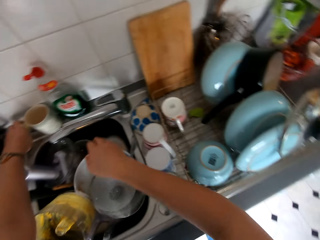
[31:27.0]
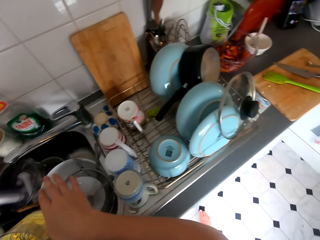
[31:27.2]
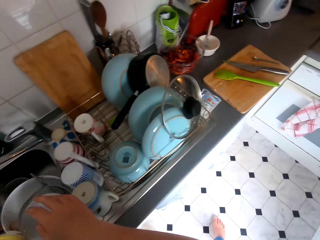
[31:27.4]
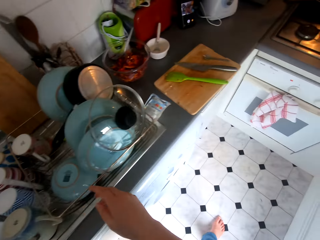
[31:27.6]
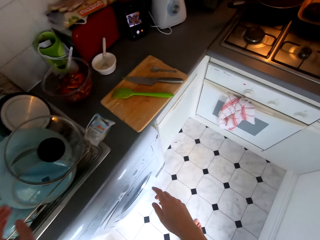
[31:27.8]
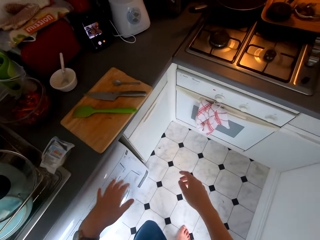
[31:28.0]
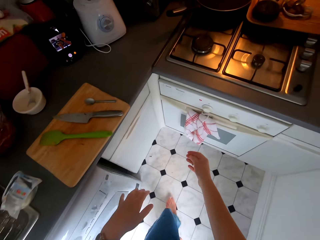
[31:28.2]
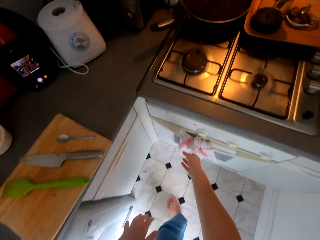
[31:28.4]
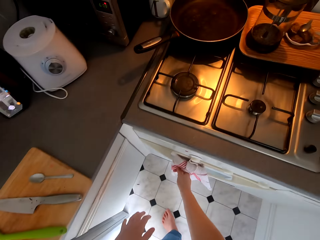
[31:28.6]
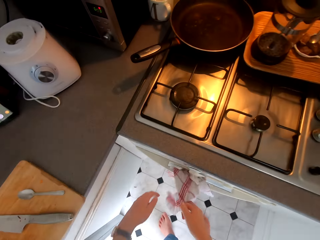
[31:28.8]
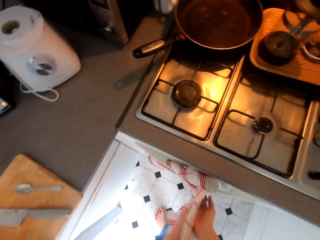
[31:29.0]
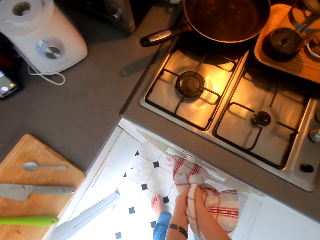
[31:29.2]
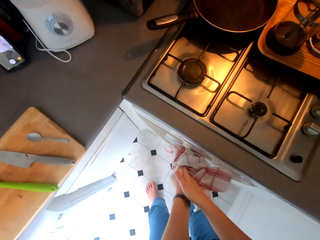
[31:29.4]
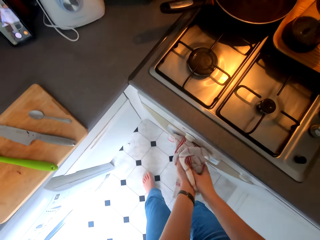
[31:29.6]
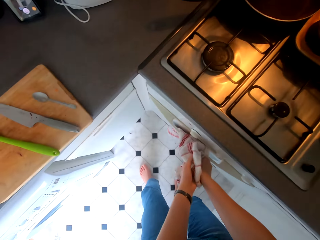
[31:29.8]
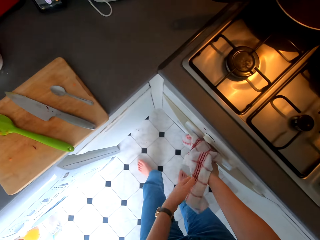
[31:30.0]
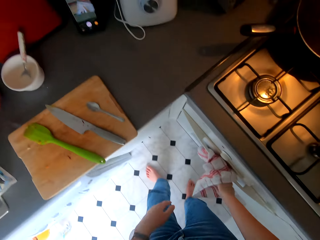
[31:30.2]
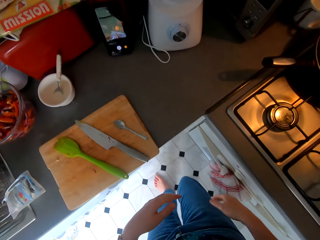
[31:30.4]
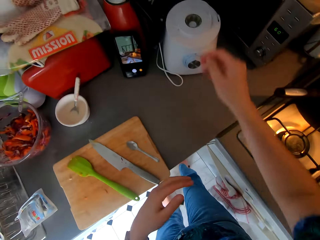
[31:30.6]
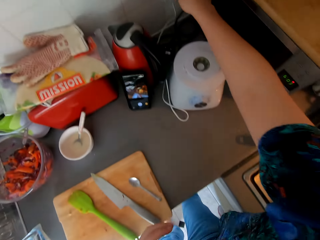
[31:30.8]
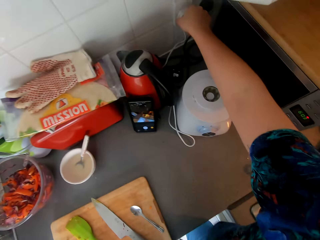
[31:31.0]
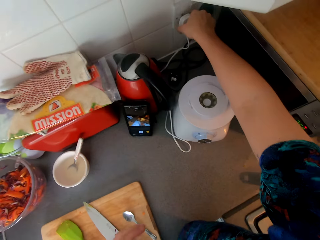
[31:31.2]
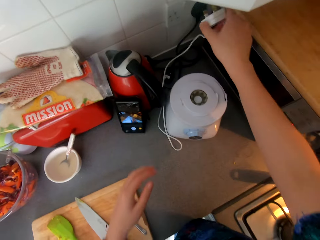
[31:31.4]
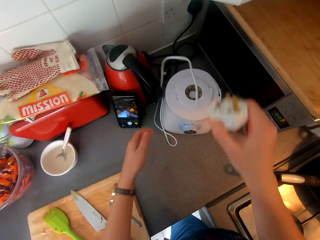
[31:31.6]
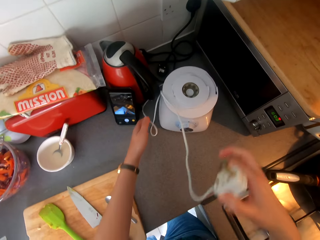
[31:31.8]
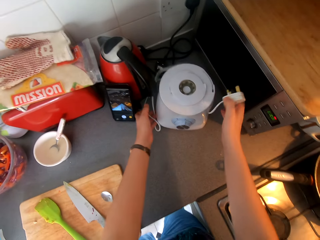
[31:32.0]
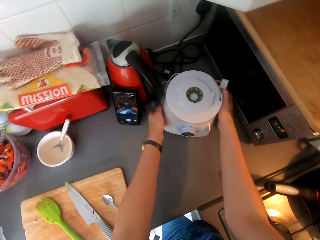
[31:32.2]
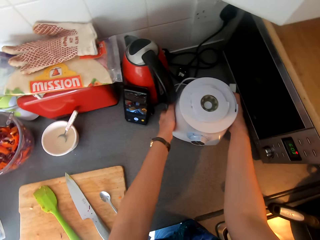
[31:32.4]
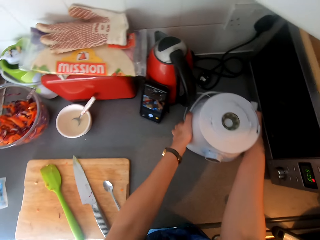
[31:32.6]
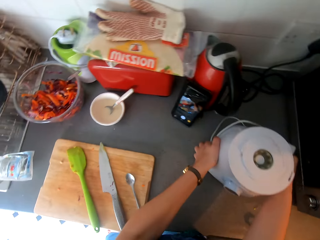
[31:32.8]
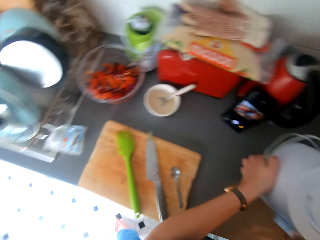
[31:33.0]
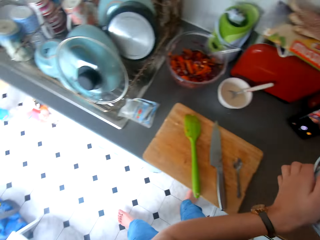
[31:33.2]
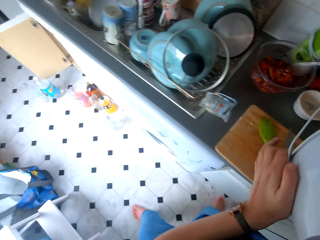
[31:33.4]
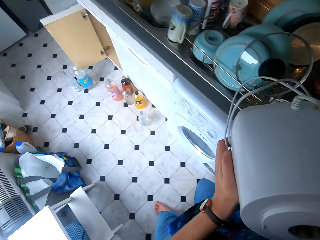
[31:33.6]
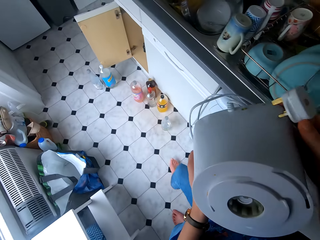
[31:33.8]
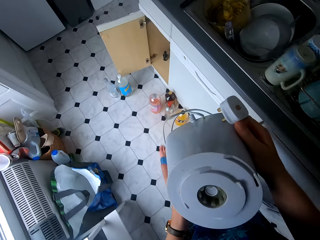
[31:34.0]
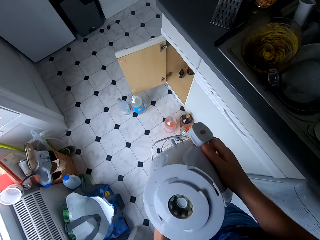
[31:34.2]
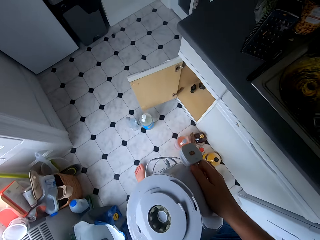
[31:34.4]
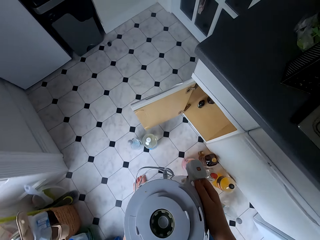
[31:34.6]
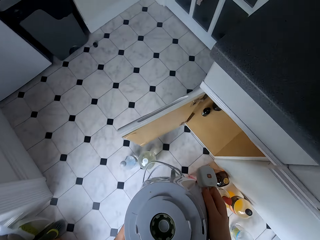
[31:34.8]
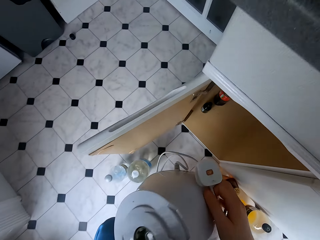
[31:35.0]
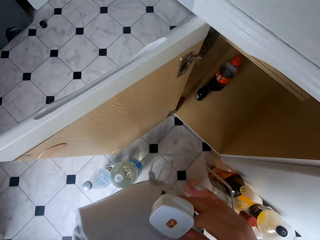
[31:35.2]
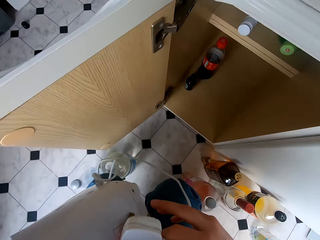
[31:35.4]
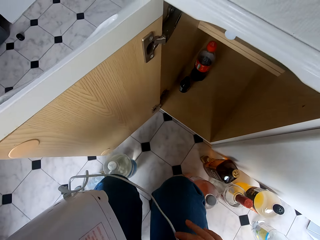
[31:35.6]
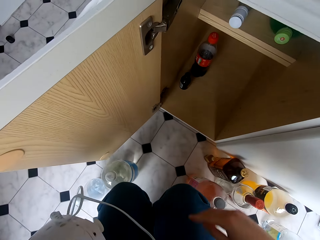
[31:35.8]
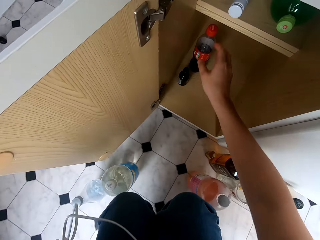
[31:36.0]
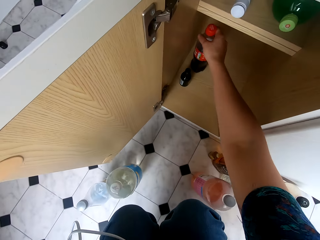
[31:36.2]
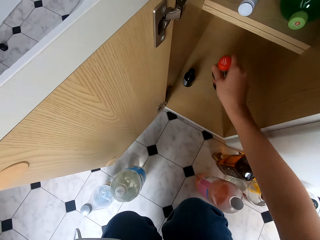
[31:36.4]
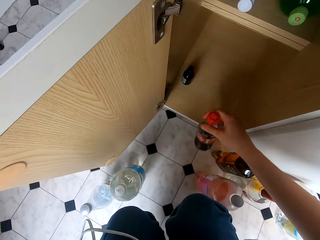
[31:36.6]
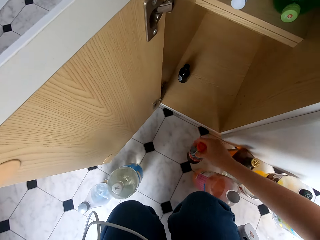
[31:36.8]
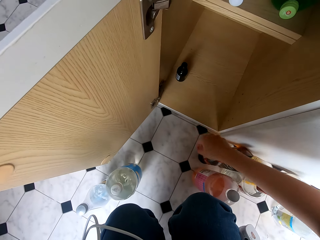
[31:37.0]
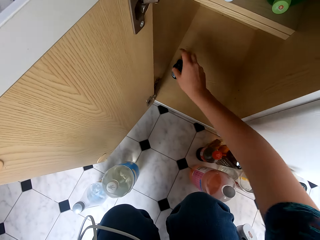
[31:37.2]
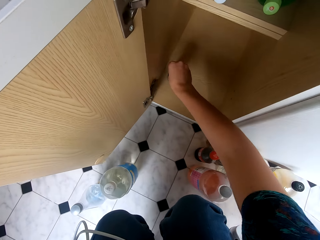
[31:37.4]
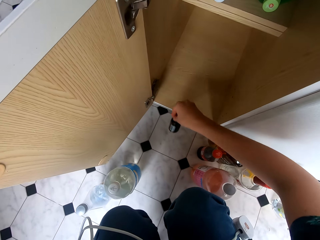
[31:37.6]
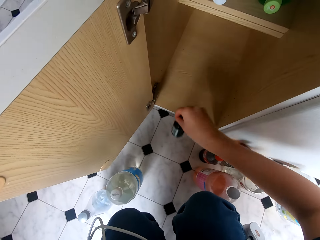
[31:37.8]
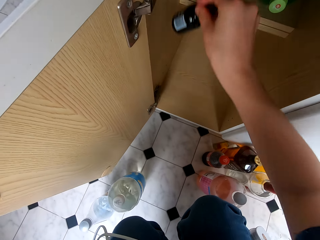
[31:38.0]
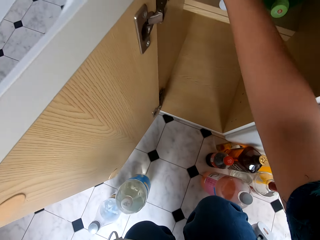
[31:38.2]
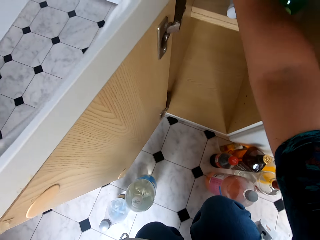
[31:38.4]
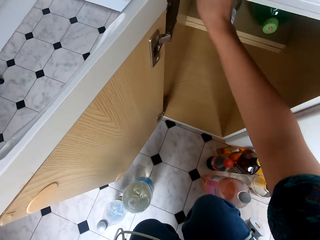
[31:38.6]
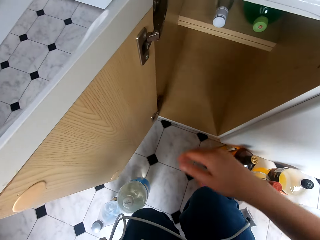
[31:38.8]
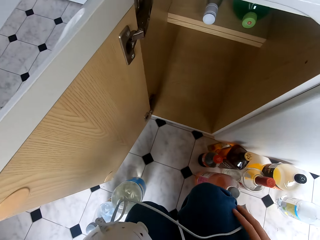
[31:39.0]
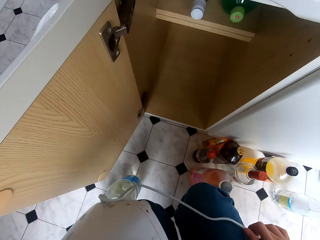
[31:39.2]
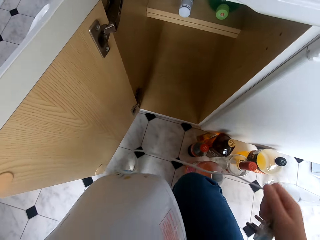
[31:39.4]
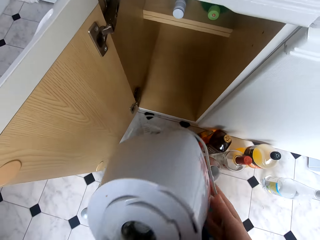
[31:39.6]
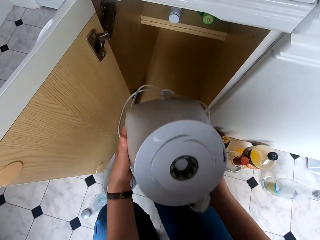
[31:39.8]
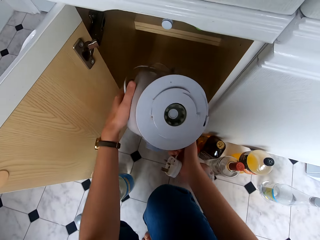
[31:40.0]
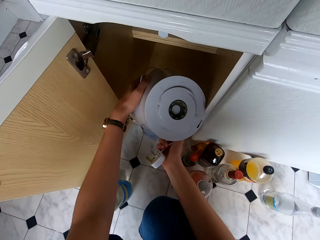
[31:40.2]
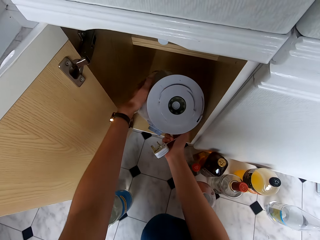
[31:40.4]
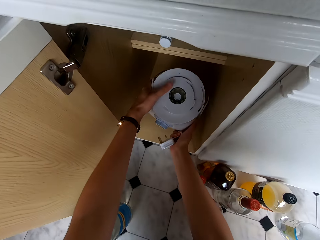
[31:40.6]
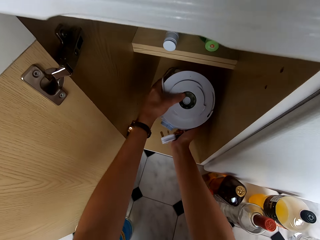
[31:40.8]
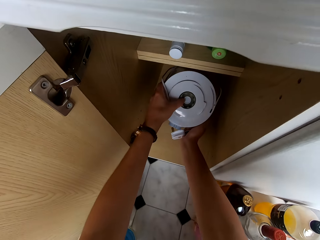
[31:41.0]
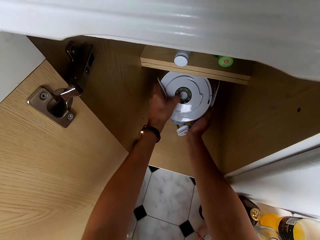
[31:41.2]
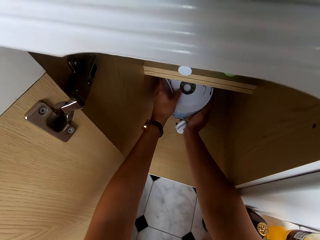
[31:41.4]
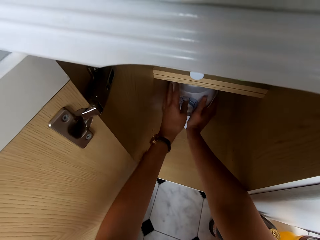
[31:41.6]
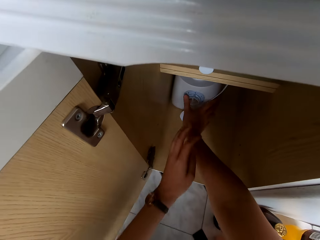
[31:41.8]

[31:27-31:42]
The camera wearer turns off the water tap. They walk around, wipe the hands with a towel, and unplug the blender from the socket. They pick up a cable from the socket. They pick up the blender and carry the blending machine. They walk around. They pick up the soda bottle from the cabinet and bend down. They put the bottle on the floor. They pick up another bottle. They put the blending machine in the cupboard.

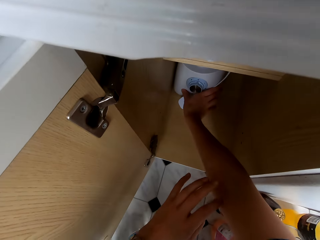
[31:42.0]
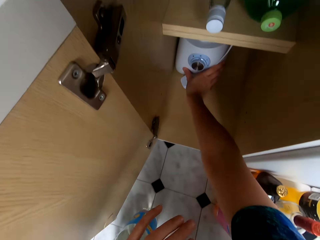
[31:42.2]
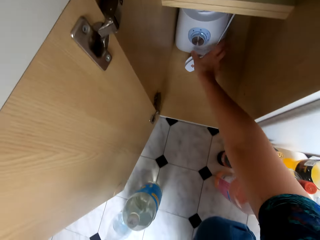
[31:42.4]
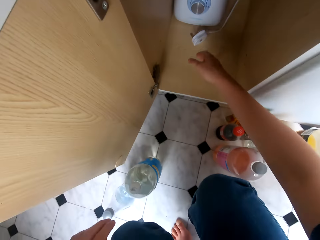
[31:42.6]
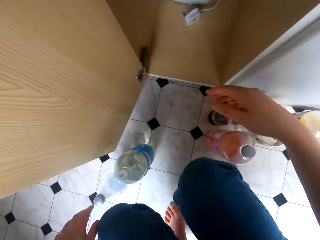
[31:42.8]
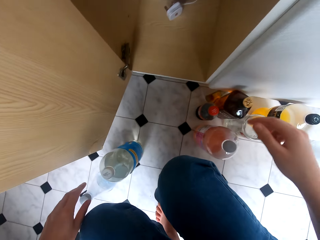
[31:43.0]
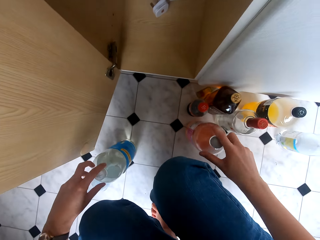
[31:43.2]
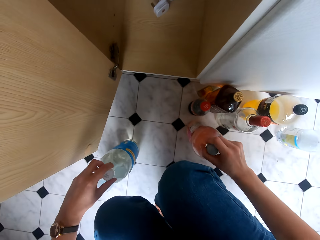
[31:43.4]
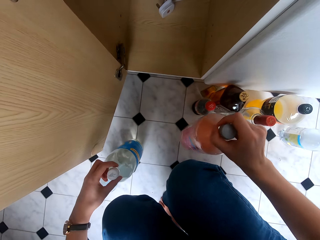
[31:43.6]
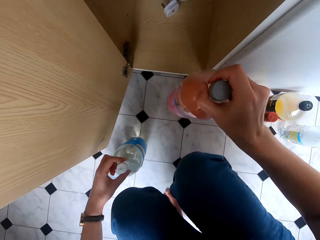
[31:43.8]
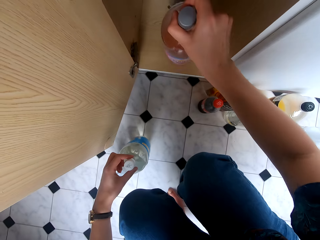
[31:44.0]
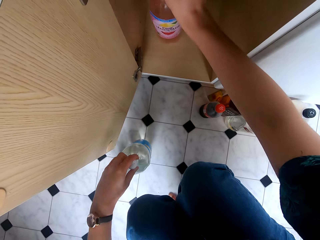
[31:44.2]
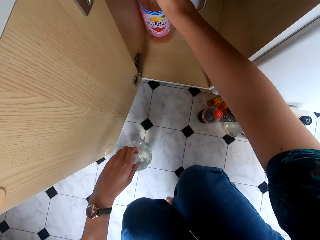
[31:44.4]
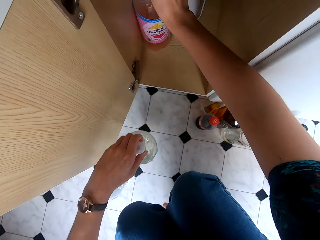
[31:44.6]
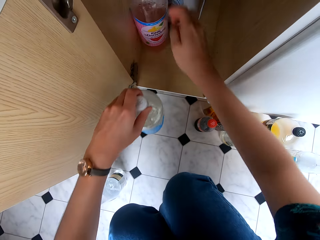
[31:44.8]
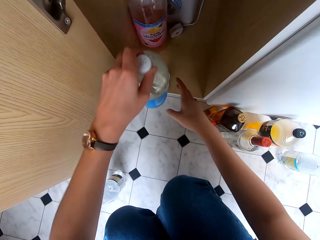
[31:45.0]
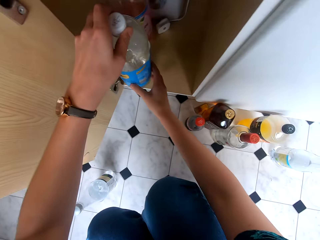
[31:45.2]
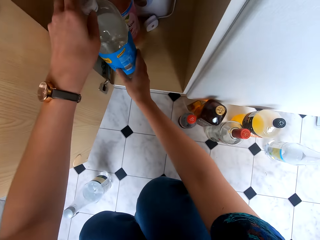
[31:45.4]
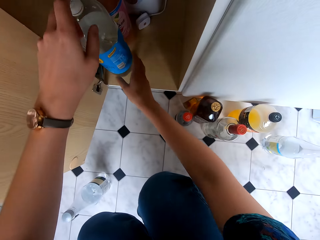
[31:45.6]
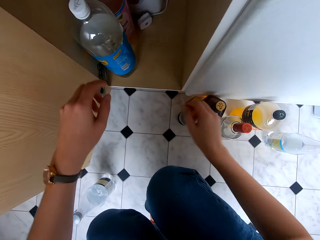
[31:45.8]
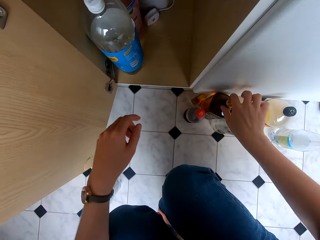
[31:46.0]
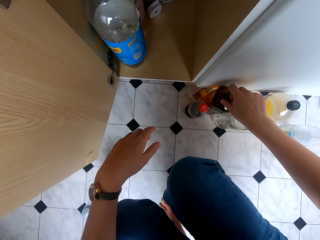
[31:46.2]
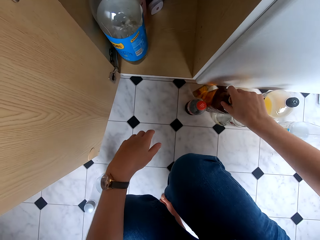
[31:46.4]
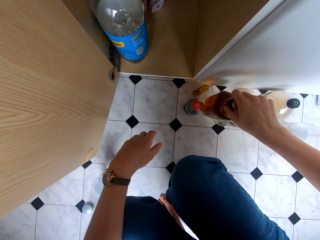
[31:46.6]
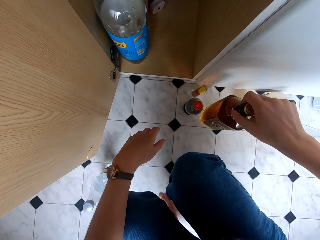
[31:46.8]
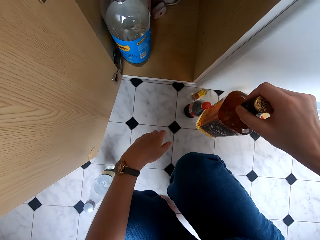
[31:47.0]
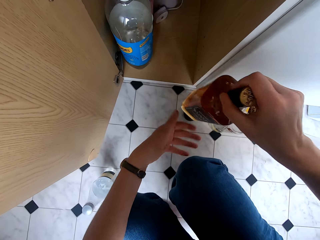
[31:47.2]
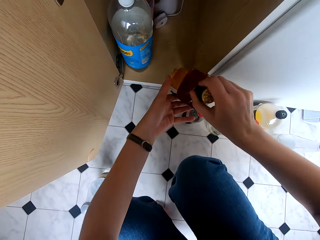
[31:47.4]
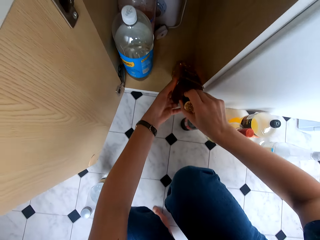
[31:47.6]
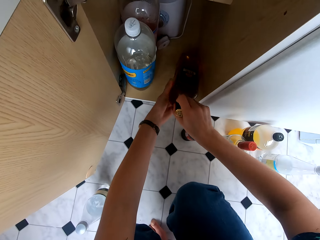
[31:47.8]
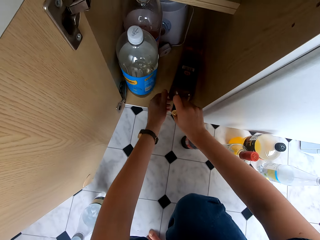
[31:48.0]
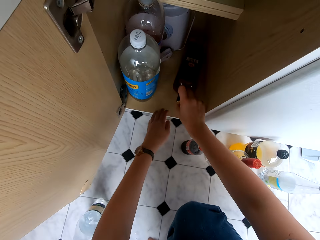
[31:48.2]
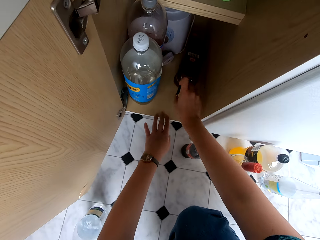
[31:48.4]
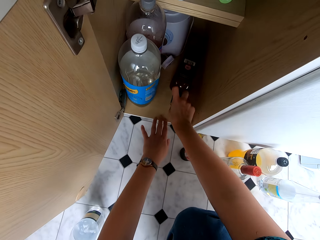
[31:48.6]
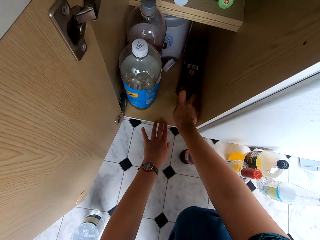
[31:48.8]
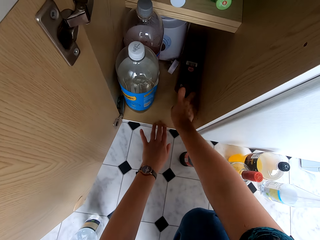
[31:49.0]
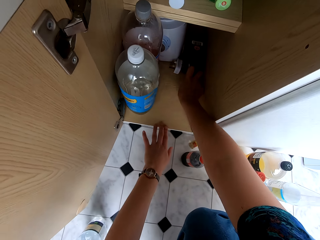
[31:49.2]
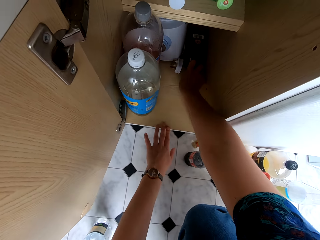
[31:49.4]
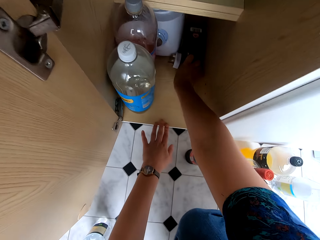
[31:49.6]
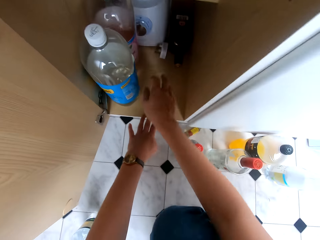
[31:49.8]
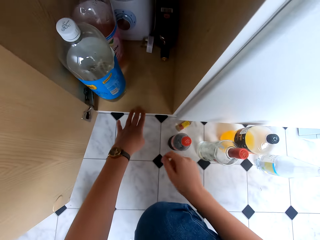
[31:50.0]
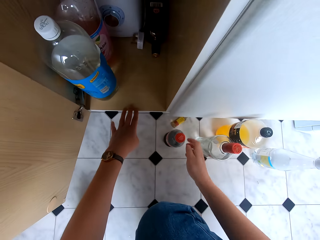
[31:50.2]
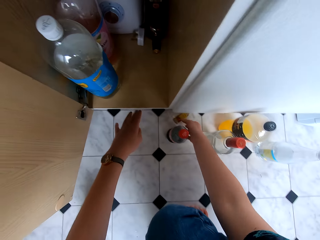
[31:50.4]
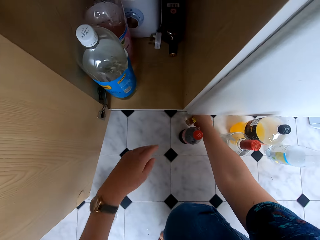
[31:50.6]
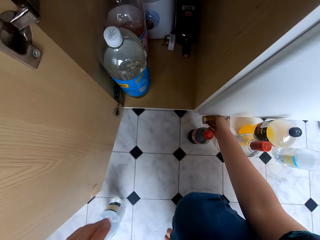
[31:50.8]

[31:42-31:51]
The camera wearer picks up a bottle. They put bottles in the cupboard. They pick up a bottle and place something on the kitchen cabinet. They pick up the whiskey bottle and place the whiskey bottle on the cabinet.
